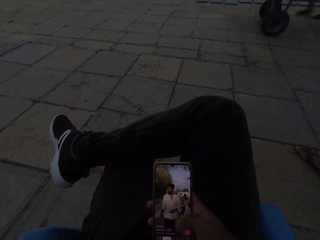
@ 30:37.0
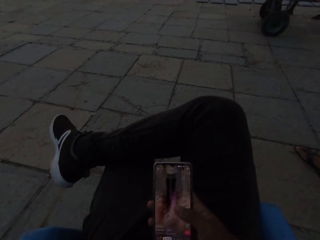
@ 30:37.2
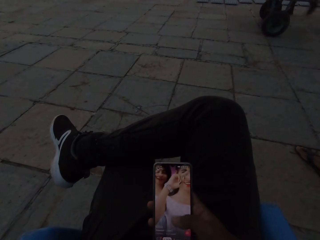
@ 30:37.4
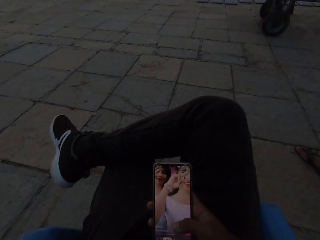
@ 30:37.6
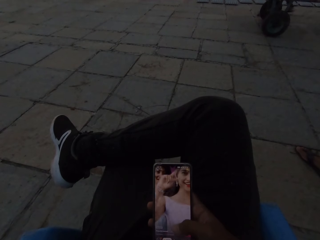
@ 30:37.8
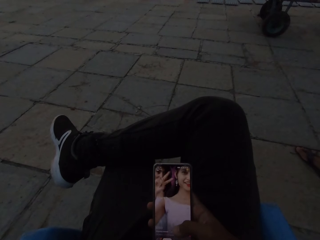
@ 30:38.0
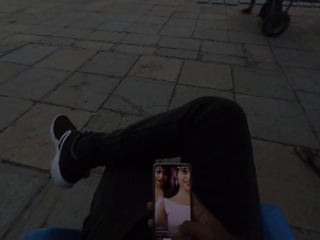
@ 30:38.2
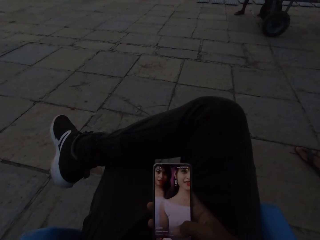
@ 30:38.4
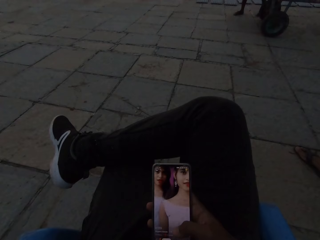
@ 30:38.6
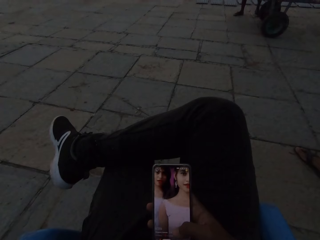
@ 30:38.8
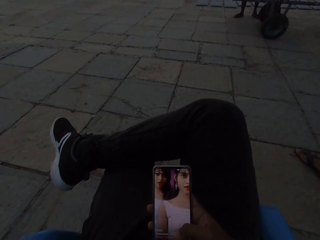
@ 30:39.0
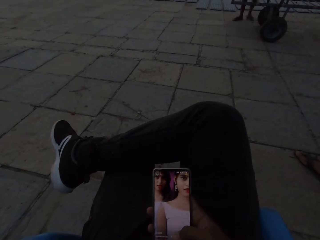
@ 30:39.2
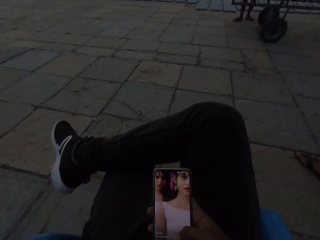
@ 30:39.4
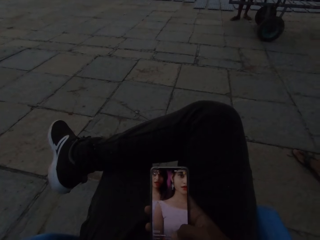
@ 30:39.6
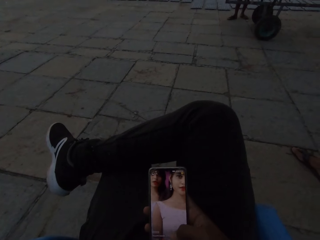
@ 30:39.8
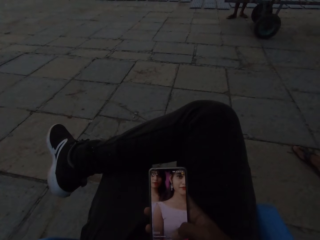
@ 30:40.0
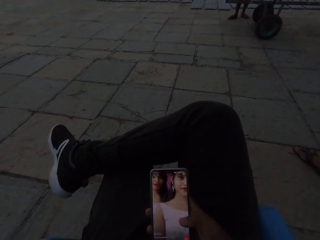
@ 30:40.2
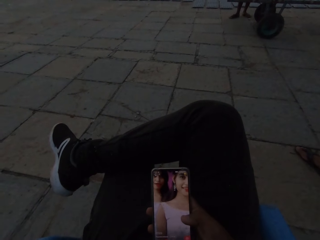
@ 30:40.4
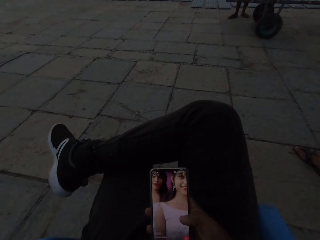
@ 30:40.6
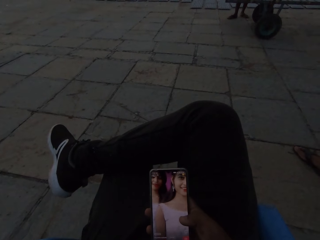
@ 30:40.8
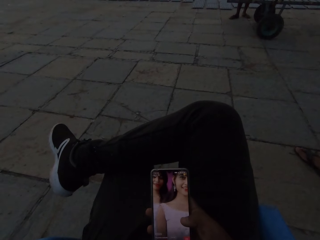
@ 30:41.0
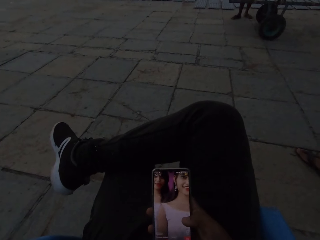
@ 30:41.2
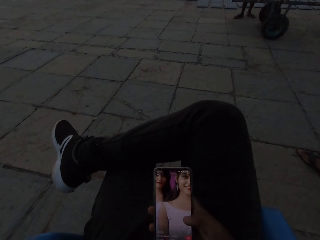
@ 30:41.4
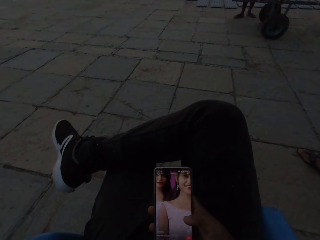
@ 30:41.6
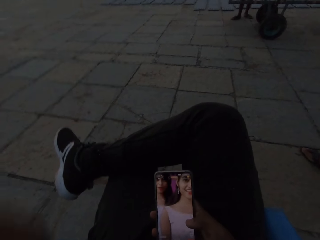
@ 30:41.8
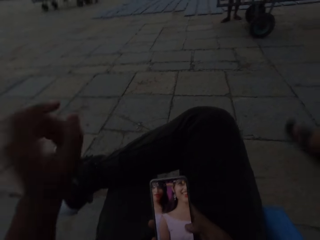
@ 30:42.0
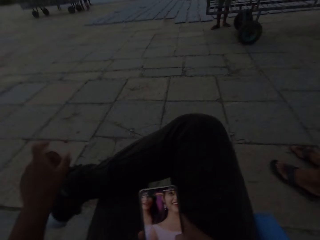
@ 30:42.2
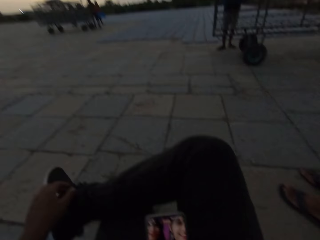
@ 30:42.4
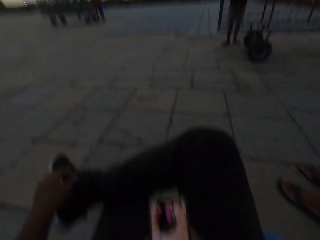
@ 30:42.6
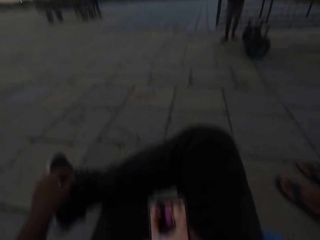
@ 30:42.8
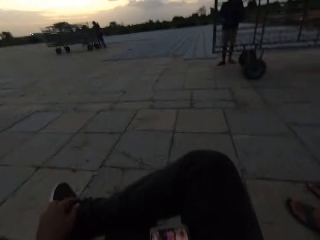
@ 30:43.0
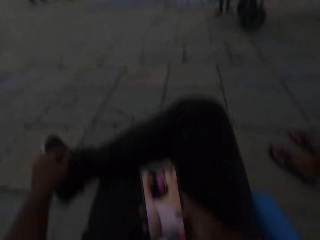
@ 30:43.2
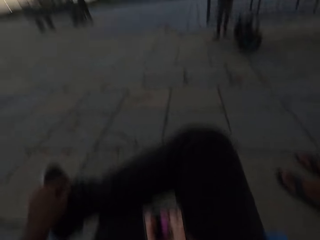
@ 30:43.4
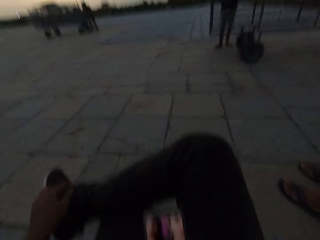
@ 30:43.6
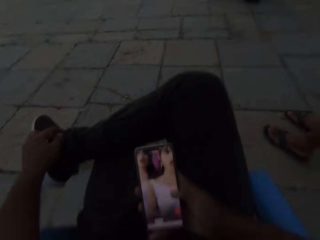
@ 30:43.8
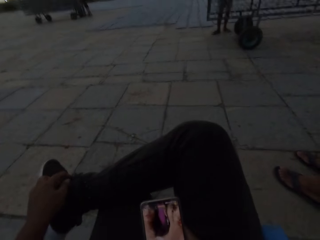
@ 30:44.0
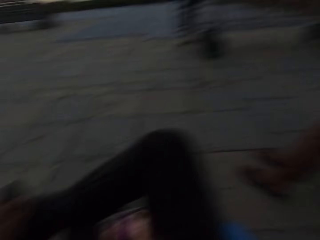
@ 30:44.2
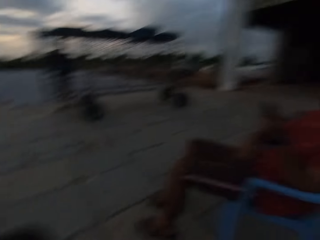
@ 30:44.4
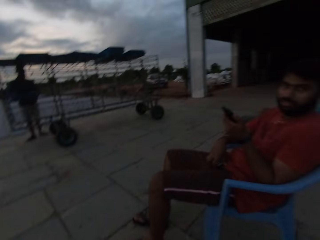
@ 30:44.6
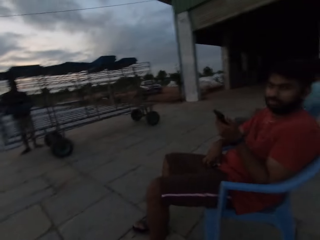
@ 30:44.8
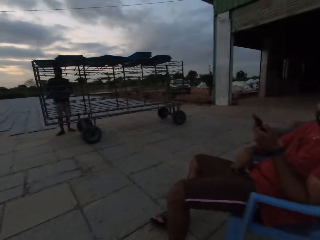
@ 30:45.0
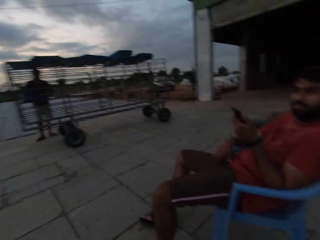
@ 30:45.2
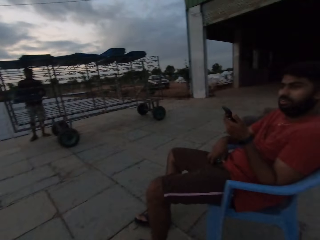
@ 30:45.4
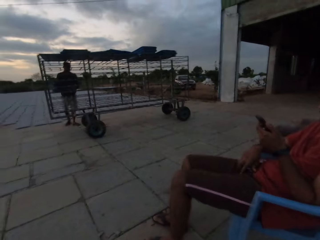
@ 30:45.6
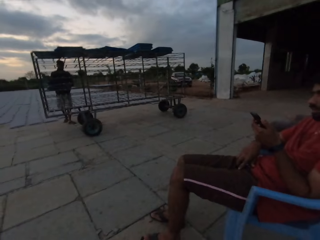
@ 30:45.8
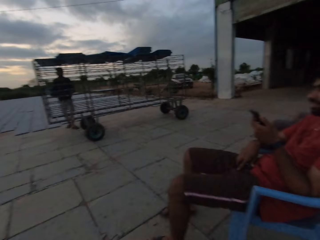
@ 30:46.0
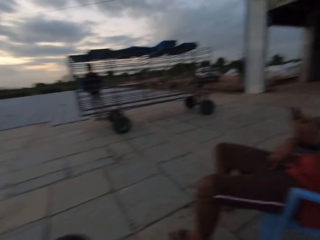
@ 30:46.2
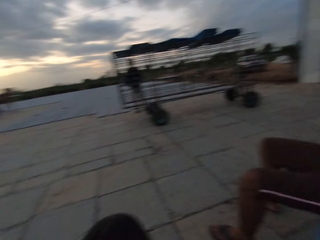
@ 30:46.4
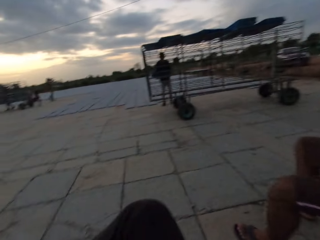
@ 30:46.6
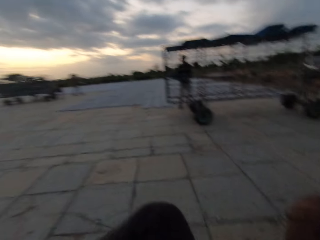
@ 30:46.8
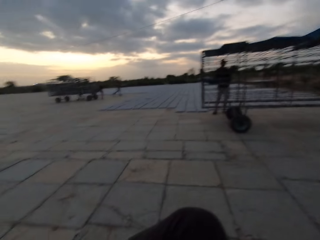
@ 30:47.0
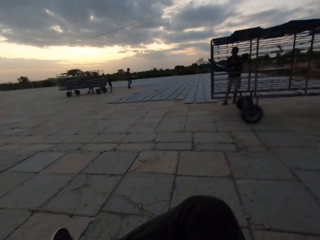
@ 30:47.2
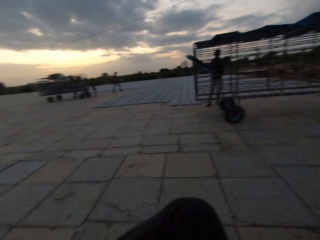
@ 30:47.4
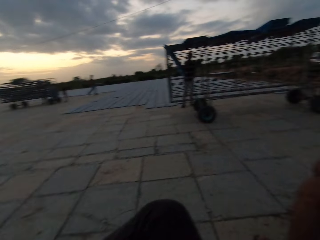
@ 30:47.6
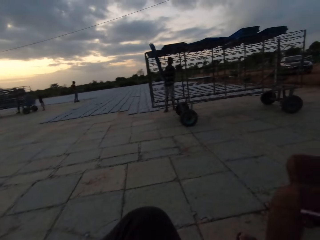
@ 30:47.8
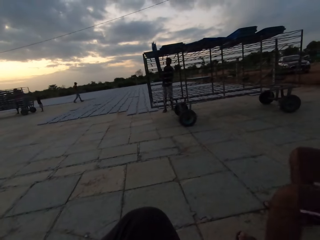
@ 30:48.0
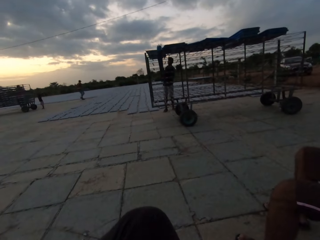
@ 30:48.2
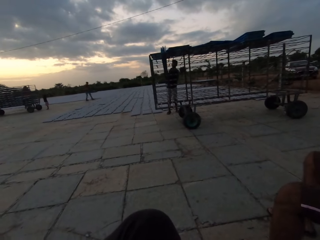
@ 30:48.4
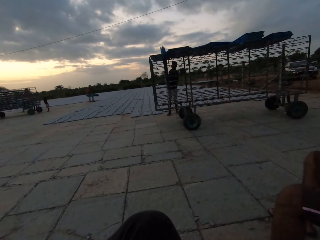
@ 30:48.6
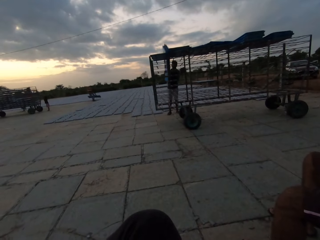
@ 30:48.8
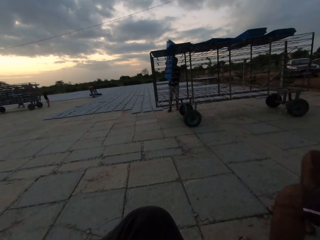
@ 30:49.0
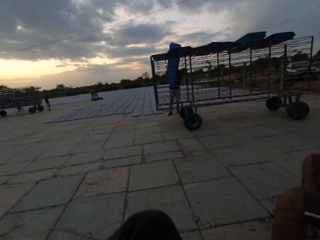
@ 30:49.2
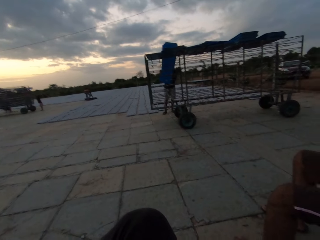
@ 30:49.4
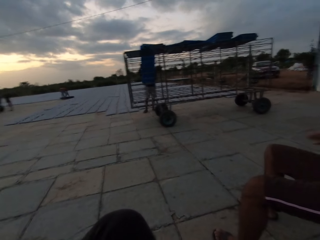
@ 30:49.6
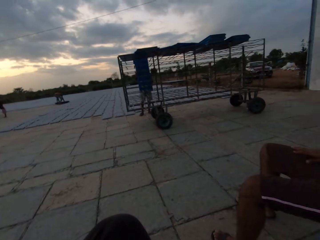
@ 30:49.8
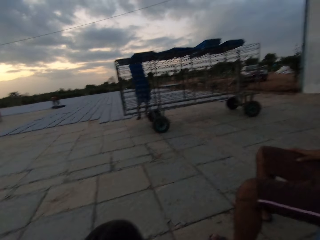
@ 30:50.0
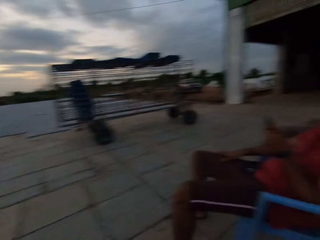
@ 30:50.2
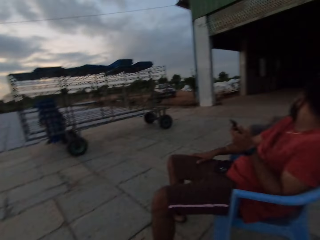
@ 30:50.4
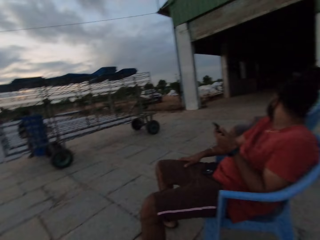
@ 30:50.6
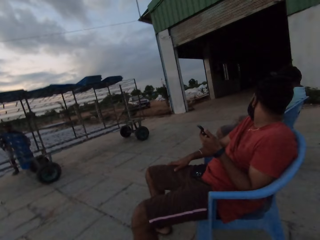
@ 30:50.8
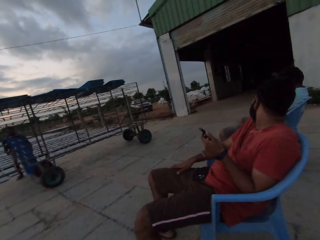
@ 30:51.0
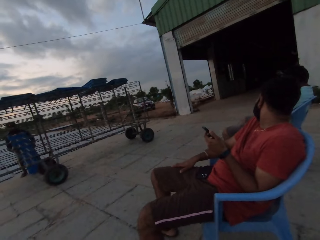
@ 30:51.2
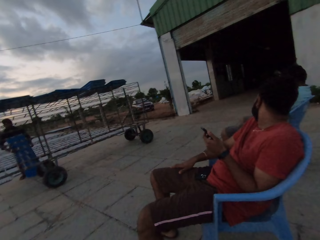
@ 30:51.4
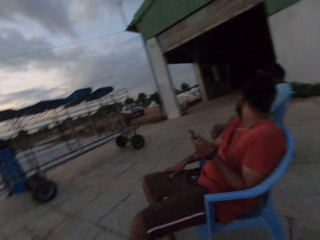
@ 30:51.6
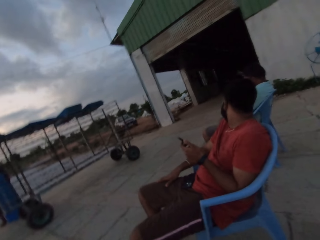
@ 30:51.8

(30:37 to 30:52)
The camera wearer scrolls the phone. They hold a shoe. They look around. They look around again.

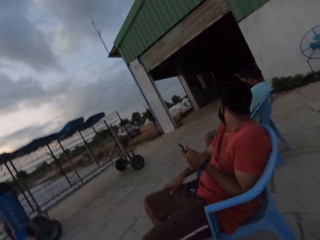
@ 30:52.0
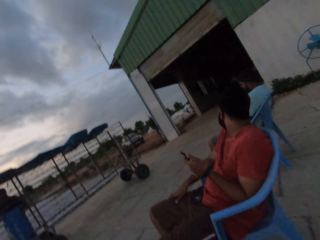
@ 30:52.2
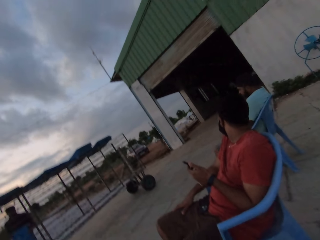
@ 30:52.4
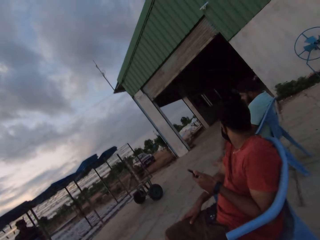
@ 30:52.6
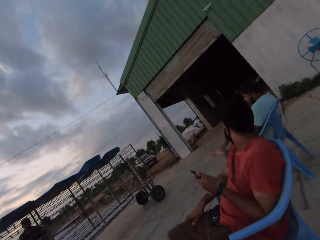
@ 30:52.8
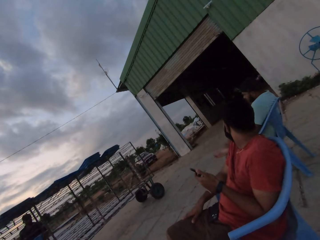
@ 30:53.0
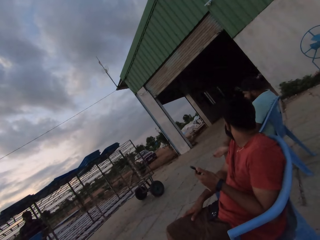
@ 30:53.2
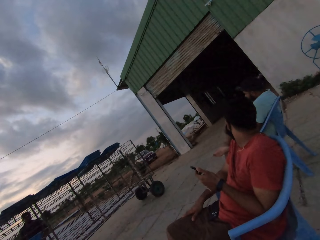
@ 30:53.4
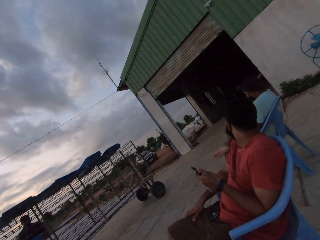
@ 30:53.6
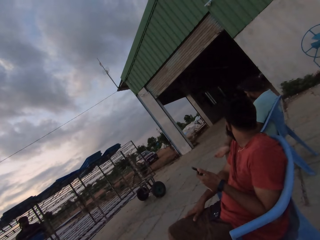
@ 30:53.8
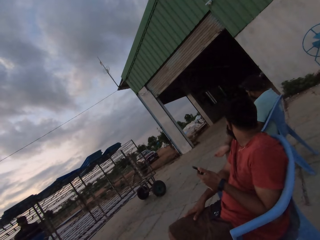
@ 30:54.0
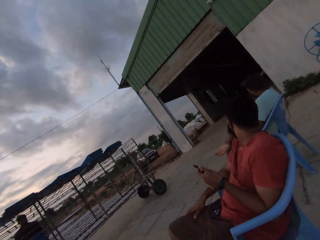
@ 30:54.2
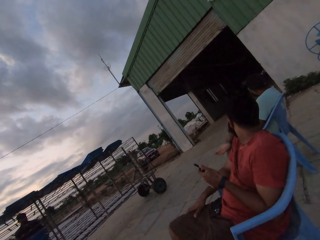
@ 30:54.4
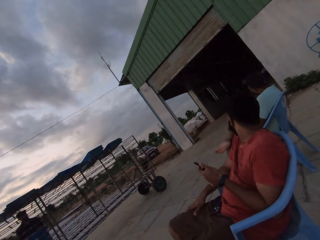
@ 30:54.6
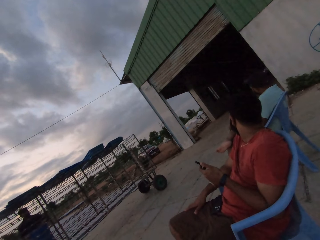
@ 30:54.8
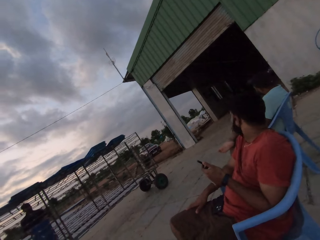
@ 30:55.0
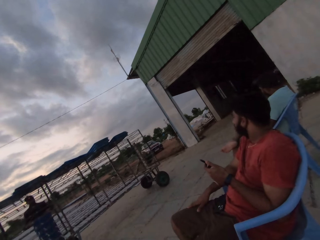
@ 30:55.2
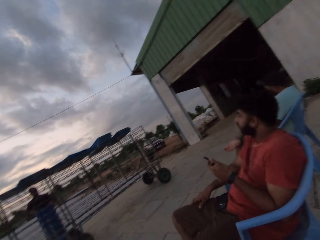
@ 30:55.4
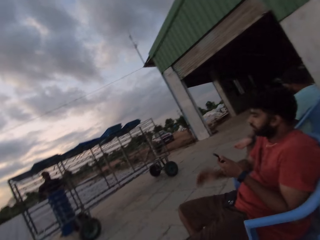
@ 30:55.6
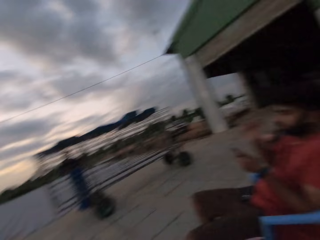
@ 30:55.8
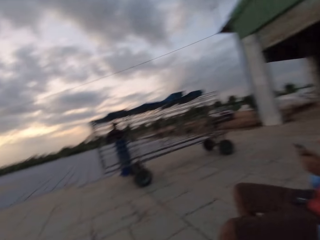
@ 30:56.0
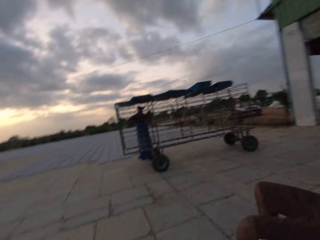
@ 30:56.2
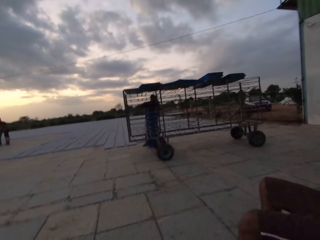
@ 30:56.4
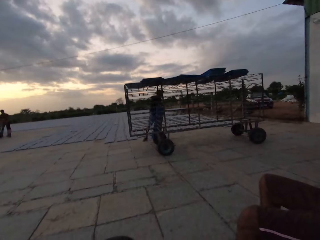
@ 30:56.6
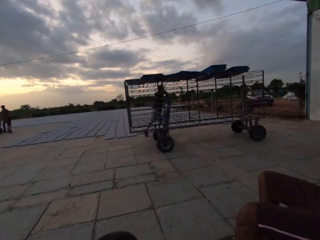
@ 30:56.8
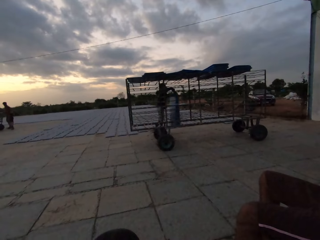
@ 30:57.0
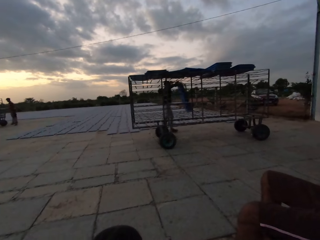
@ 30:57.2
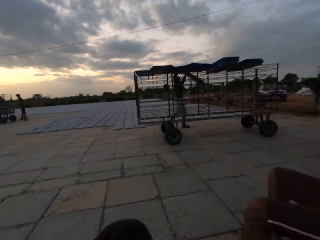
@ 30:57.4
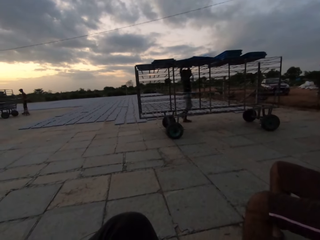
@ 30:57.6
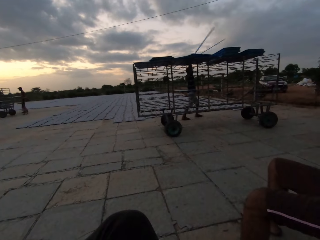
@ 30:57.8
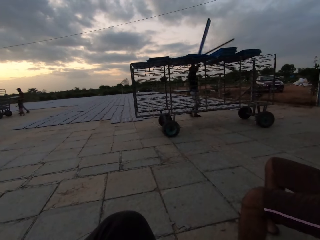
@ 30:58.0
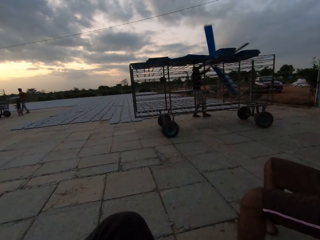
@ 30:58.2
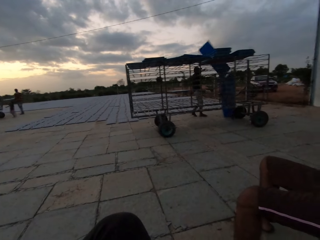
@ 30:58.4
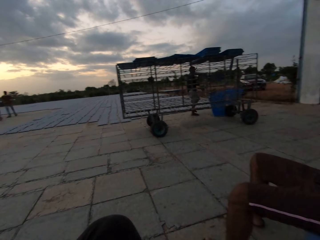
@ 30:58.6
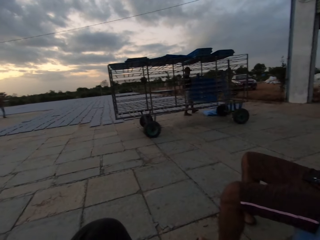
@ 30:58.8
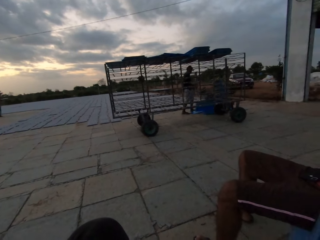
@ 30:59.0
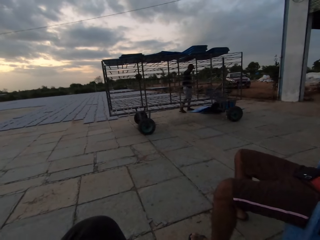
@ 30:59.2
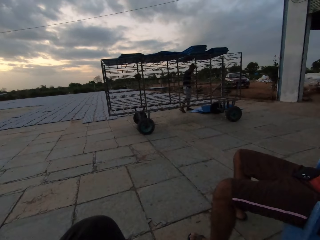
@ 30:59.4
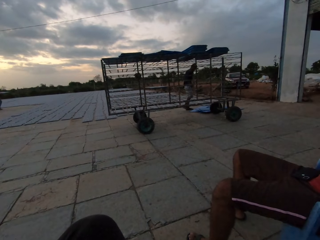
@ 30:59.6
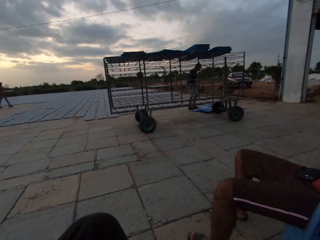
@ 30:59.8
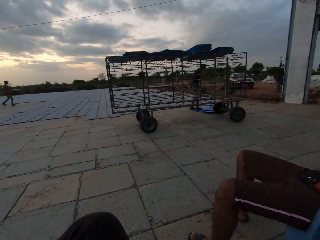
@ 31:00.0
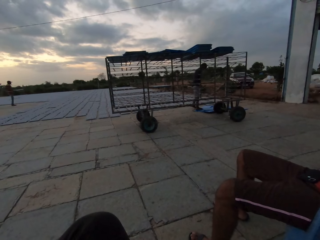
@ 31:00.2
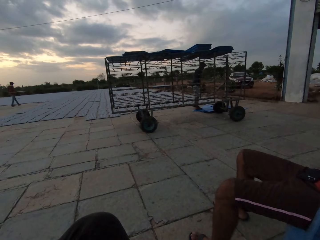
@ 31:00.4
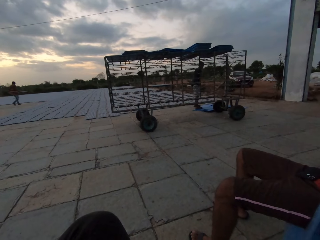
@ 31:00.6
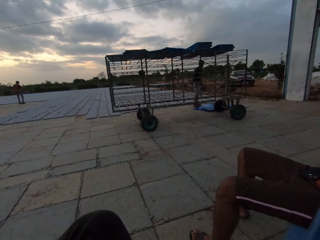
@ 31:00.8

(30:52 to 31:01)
A man drops something.
